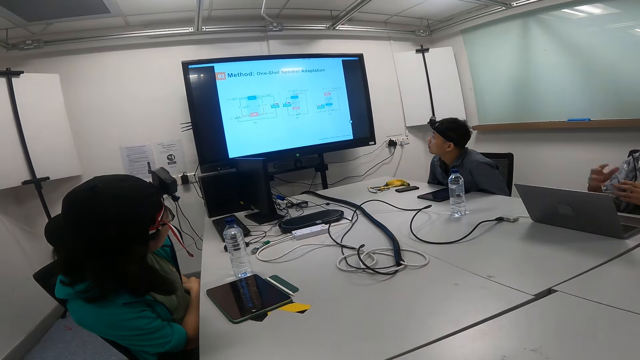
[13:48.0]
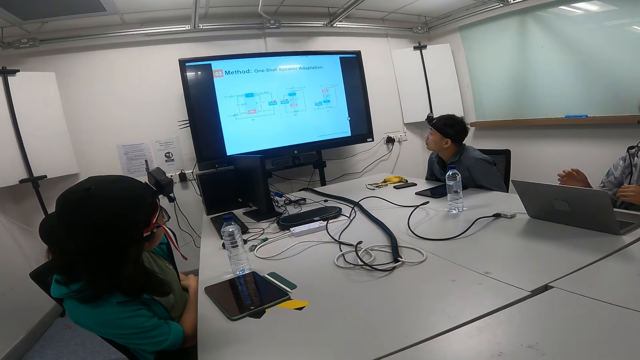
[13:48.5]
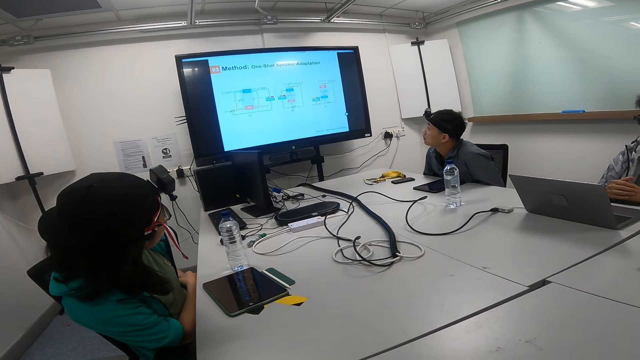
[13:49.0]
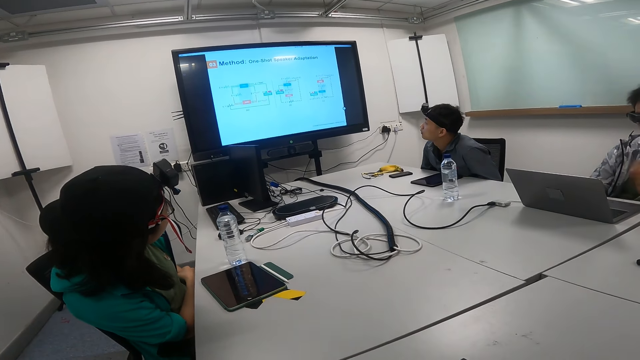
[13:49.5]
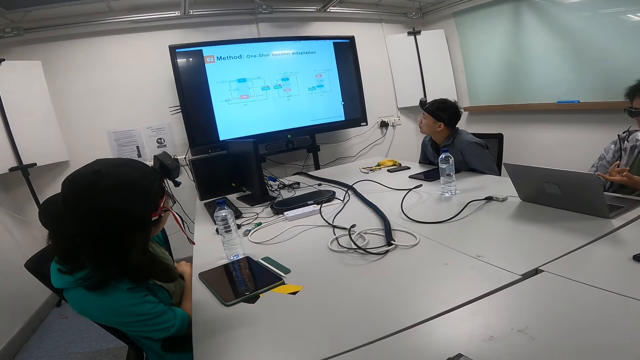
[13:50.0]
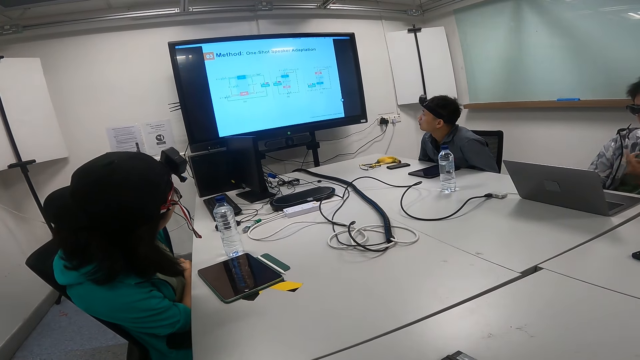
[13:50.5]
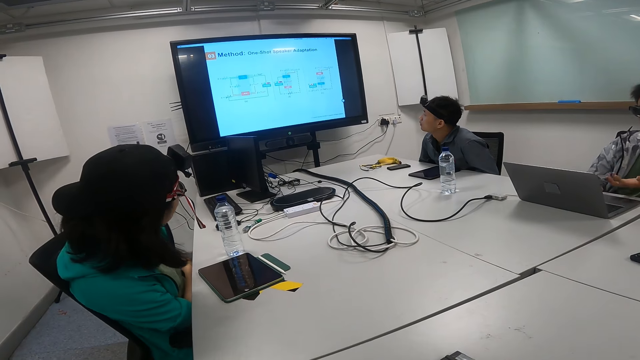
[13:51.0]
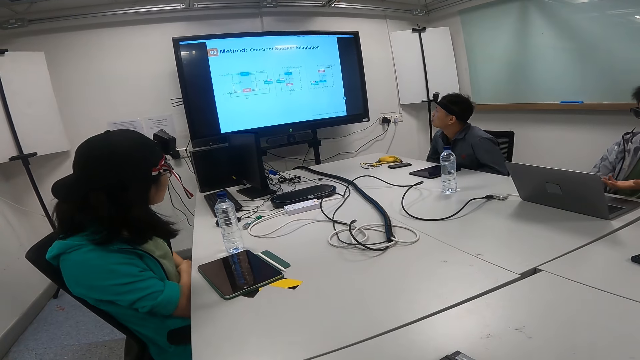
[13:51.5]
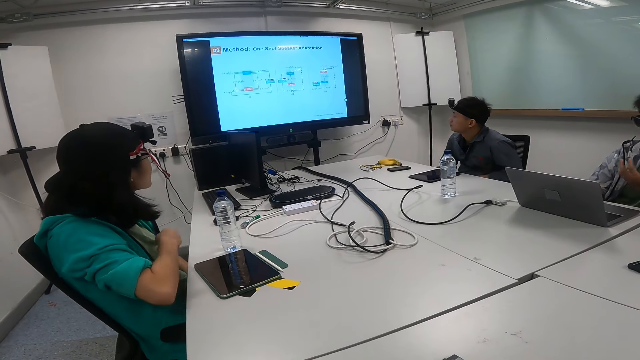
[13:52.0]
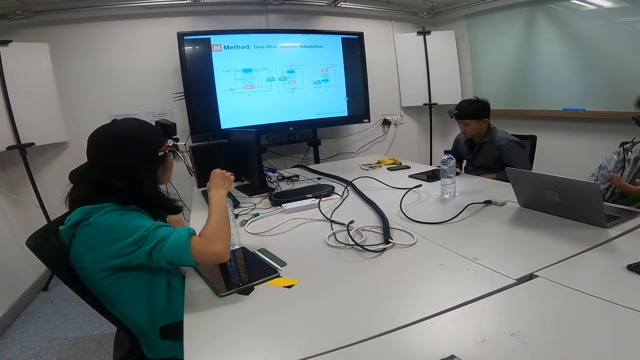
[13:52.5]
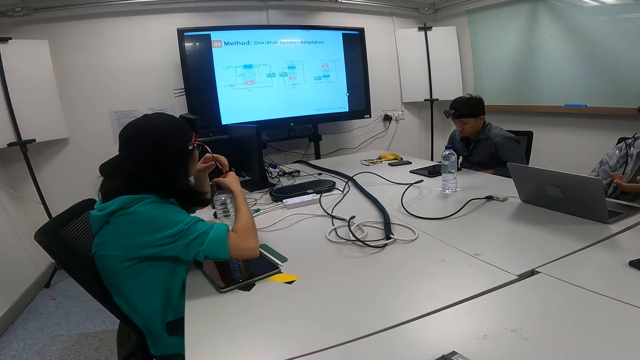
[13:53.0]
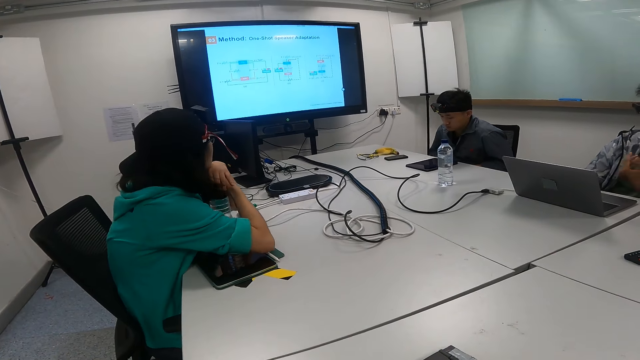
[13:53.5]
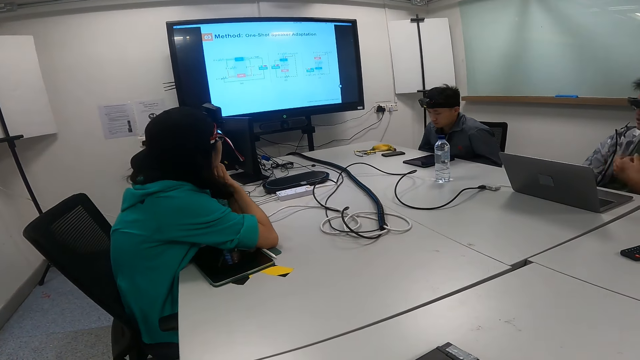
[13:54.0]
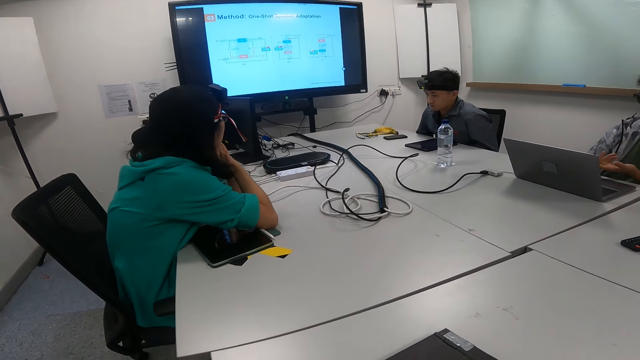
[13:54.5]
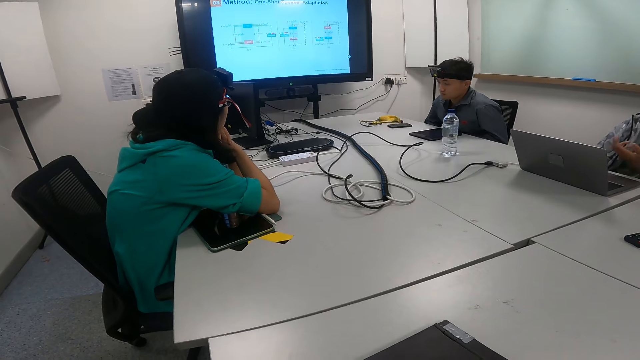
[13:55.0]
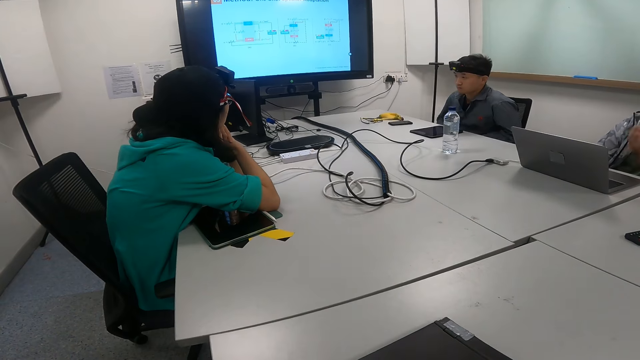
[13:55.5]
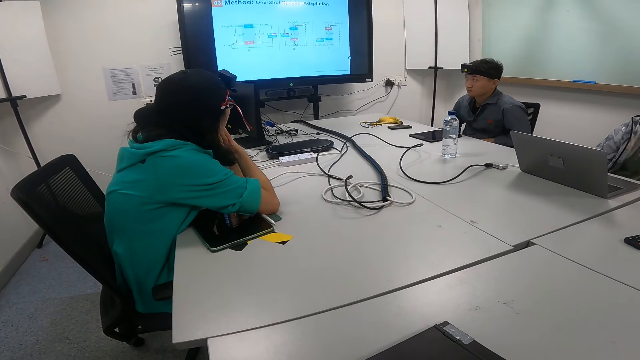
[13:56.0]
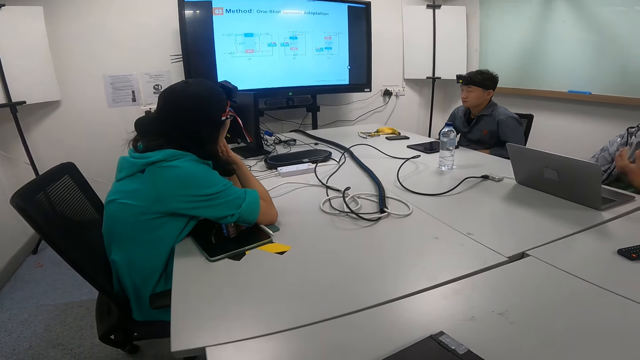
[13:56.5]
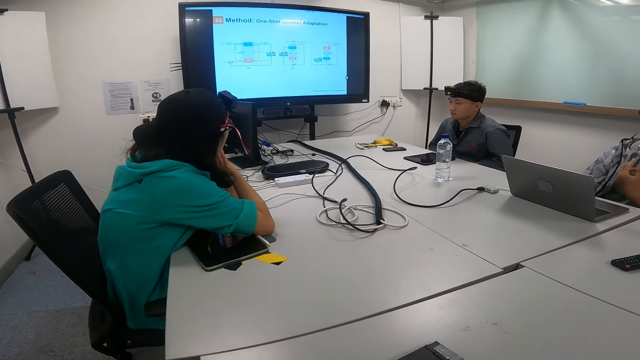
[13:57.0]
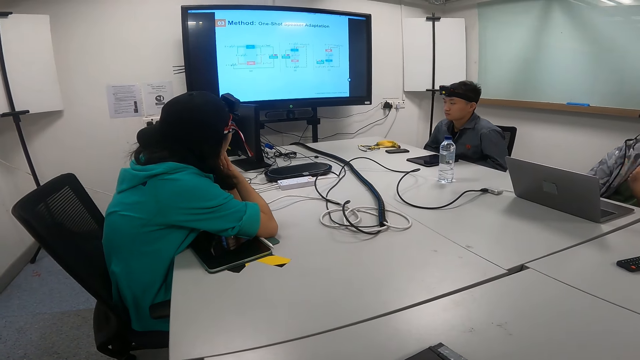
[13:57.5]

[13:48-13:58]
A person moves the head on the bottle of water. Another person moves the chair.

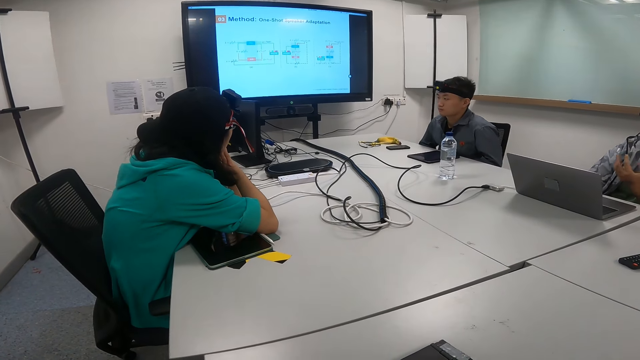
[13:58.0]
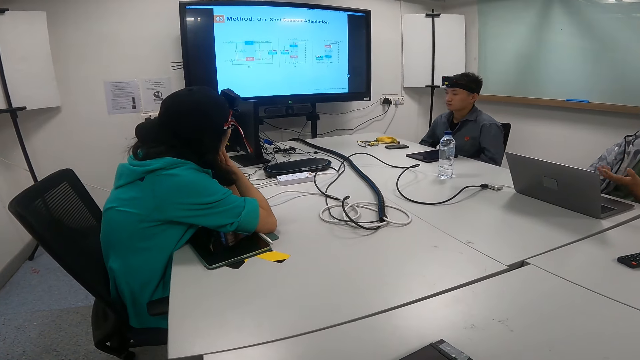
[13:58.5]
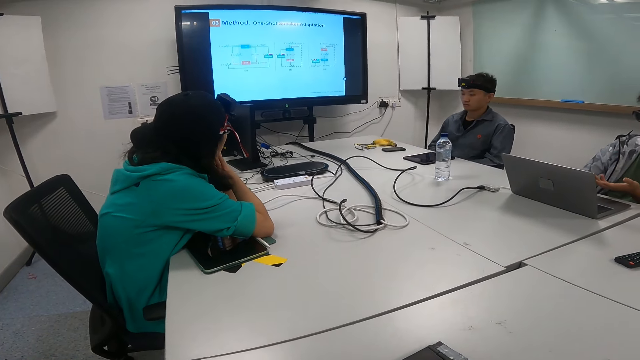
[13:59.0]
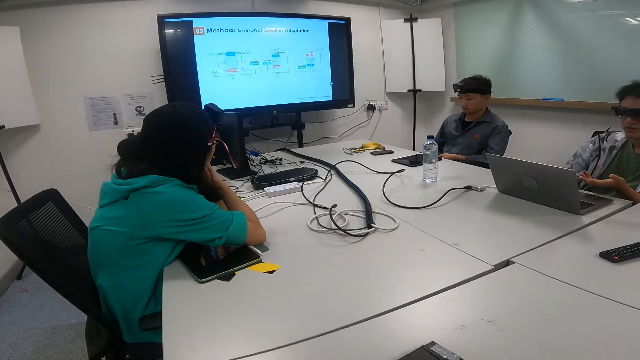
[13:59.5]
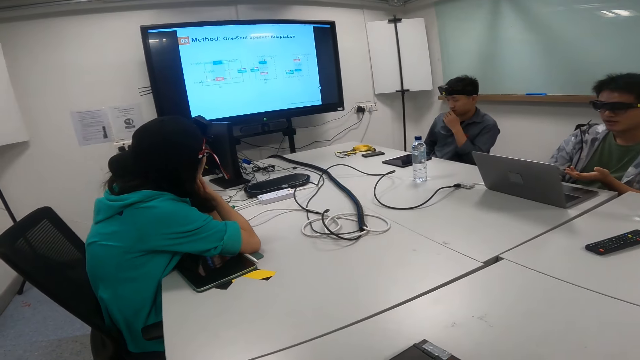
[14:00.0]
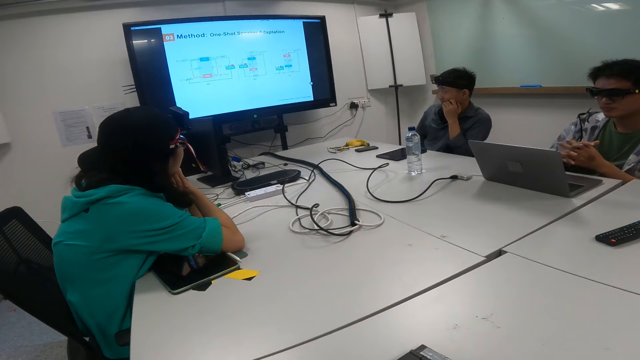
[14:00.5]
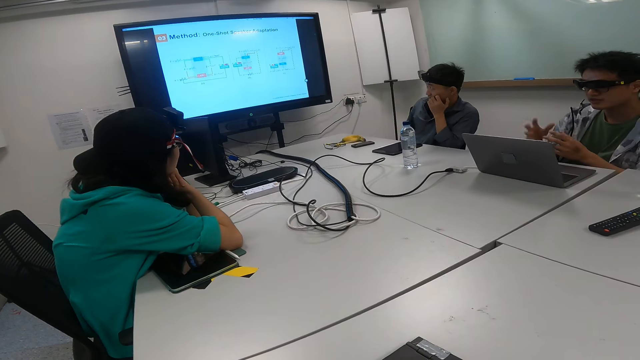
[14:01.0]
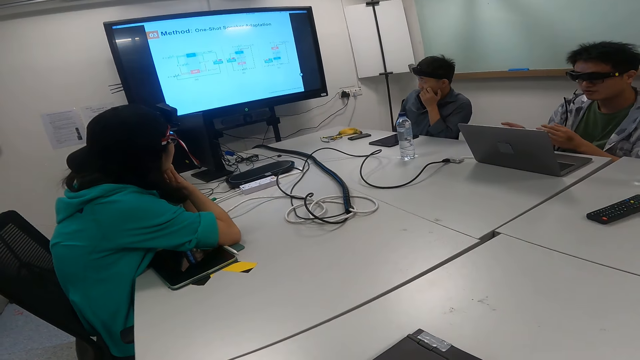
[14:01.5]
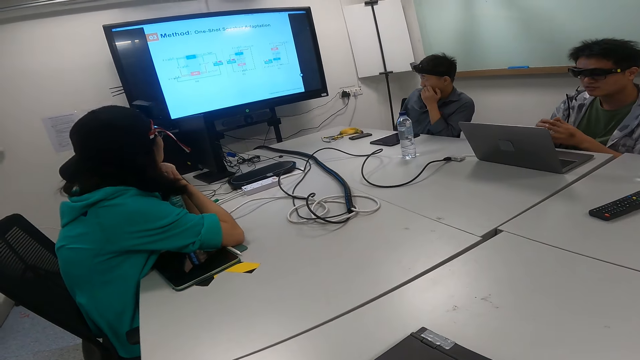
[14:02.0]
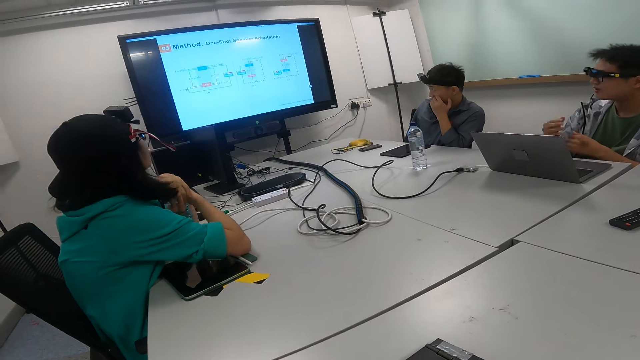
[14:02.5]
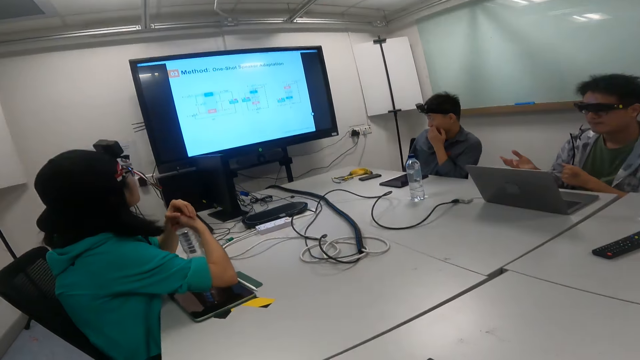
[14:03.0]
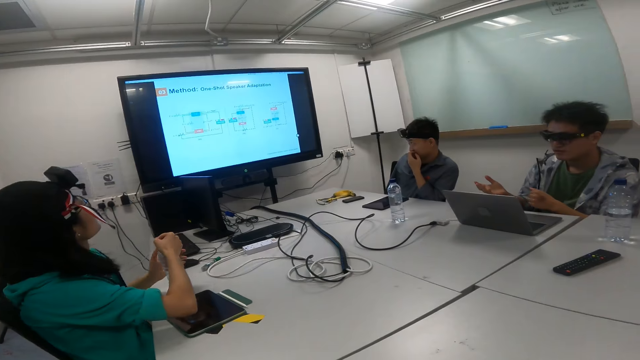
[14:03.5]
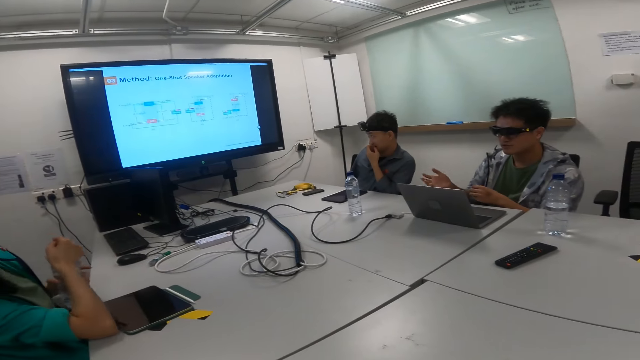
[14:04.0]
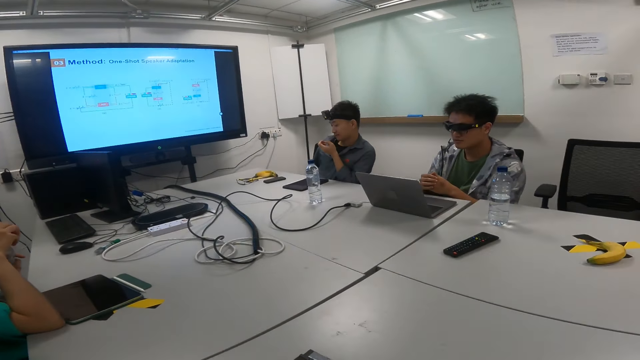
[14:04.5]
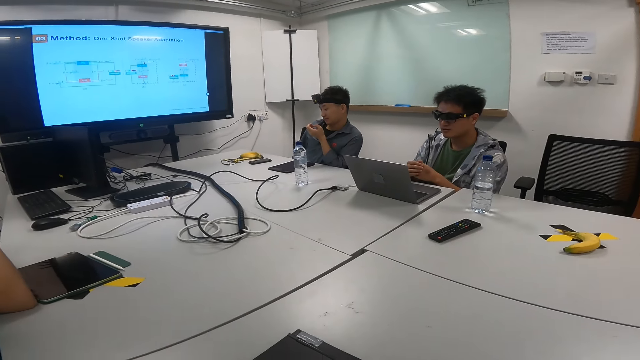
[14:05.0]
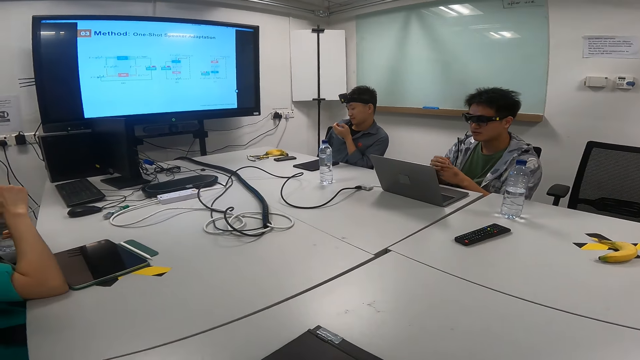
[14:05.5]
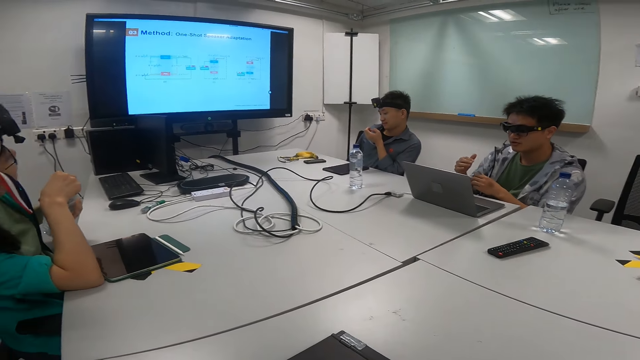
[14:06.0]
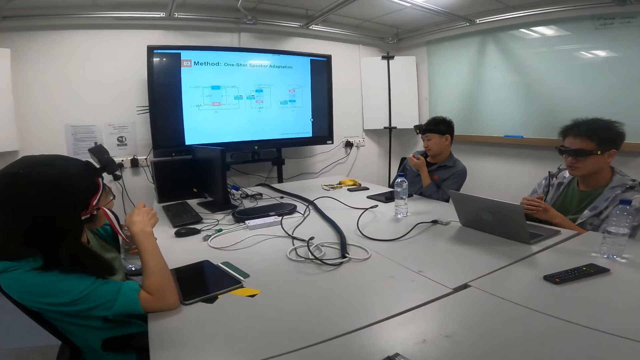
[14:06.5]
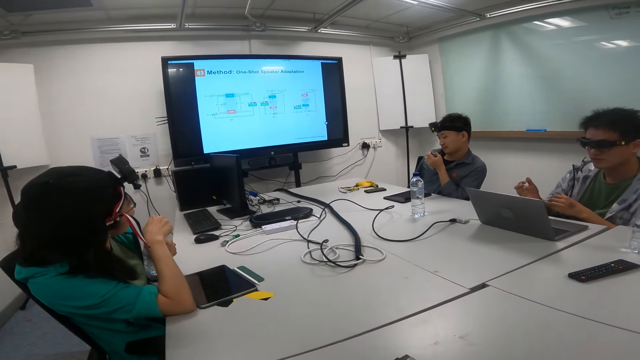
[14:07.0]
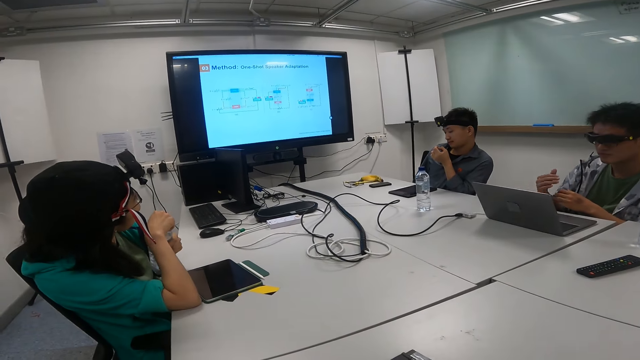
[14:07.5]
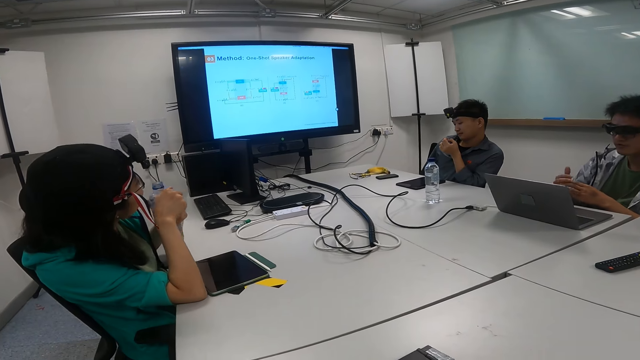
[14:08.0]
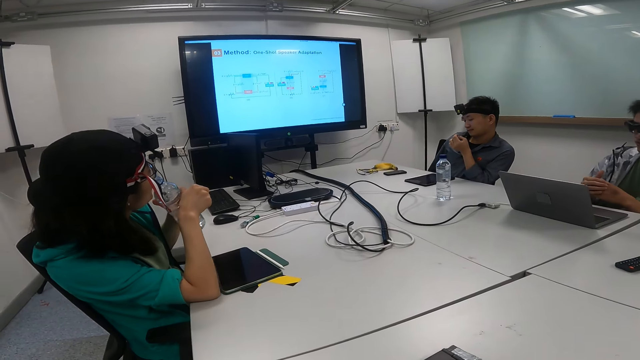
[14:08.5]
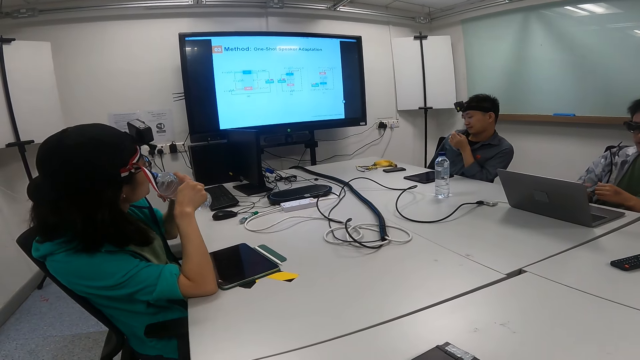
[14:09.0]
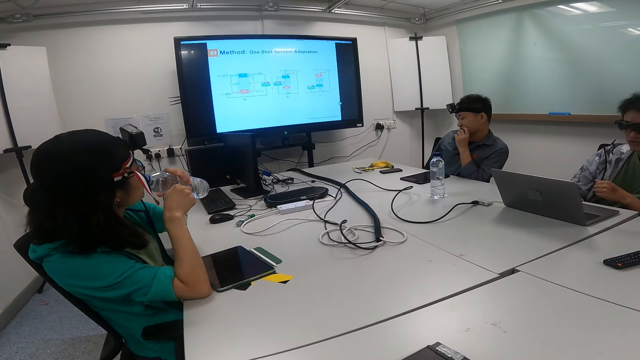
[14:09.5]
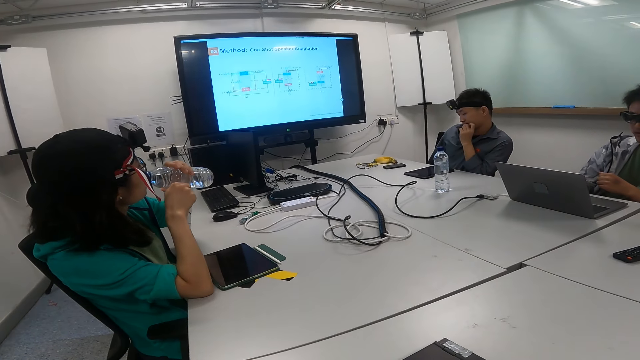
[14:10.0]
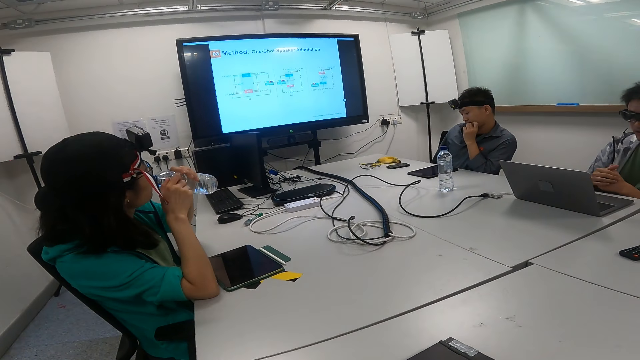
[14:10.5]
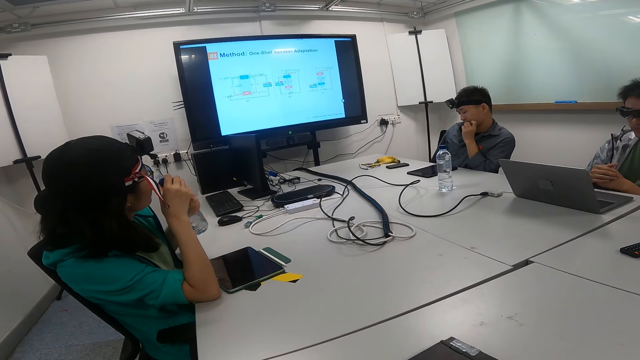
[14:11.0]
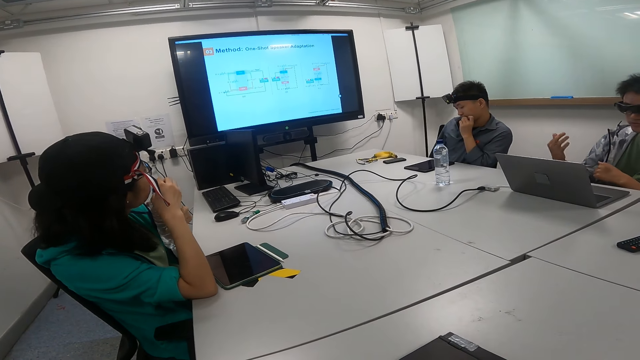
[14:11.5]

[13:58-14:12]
The camera wearer moves the hand over the table. A person moves the hand to the cheek. Another person moves on the chair. The other person opens the bottle of water and drinks the water. The first person moves the hand to the mouth.
